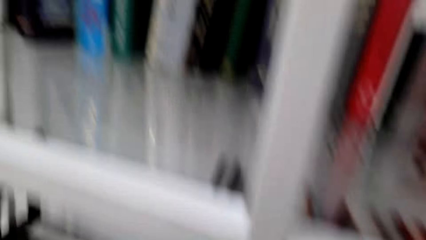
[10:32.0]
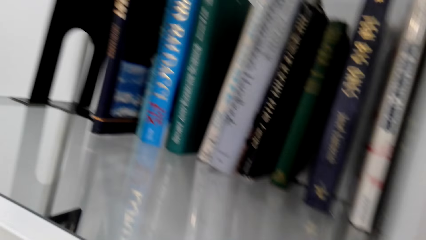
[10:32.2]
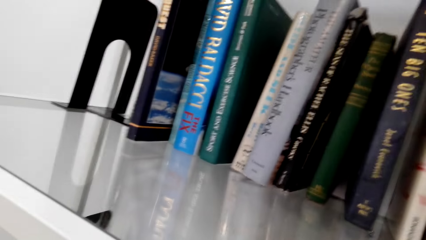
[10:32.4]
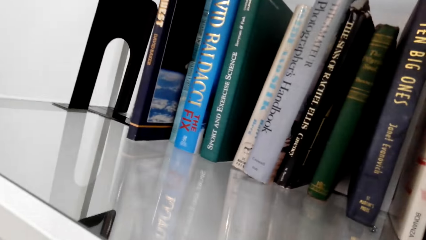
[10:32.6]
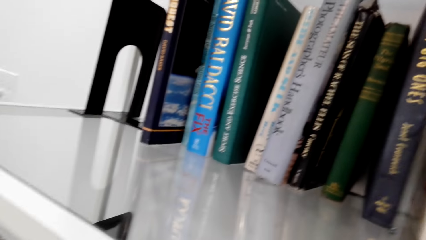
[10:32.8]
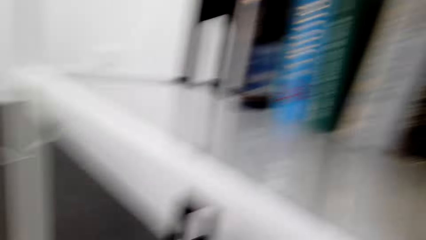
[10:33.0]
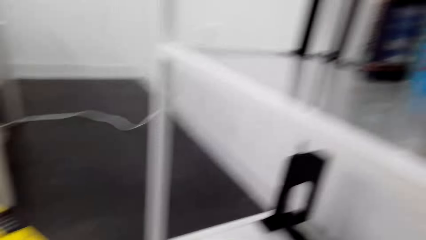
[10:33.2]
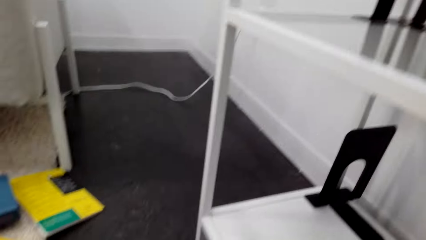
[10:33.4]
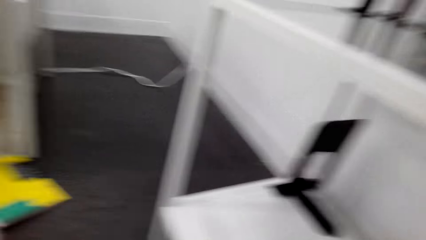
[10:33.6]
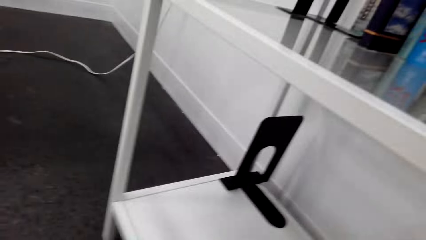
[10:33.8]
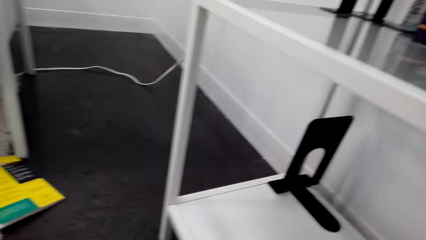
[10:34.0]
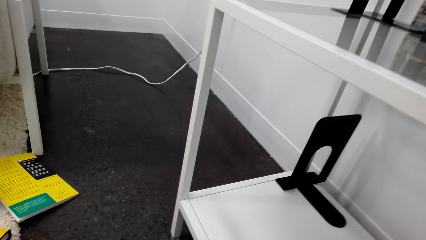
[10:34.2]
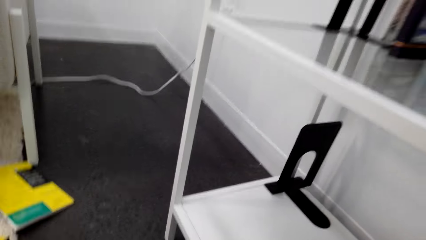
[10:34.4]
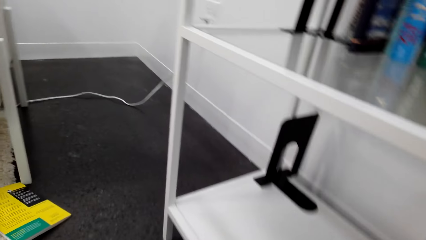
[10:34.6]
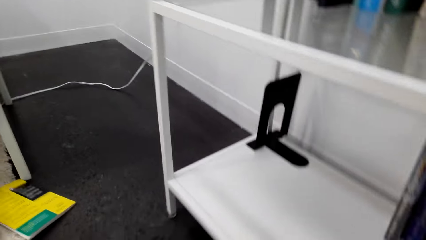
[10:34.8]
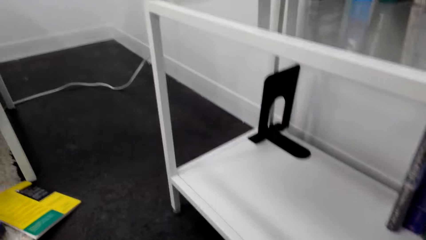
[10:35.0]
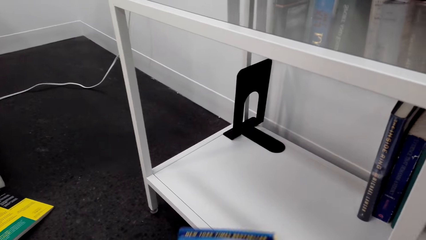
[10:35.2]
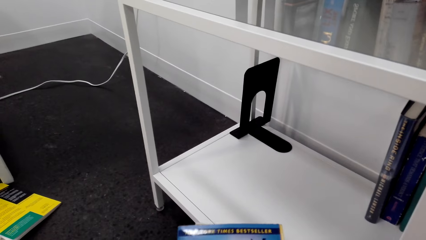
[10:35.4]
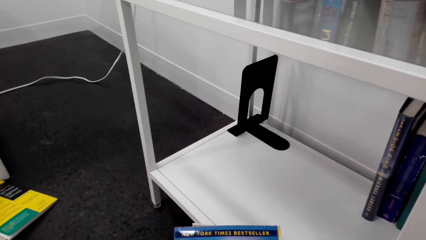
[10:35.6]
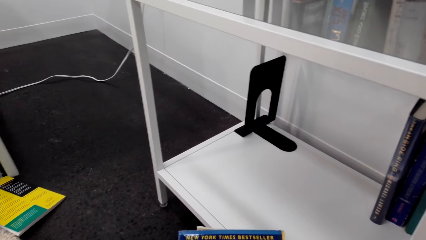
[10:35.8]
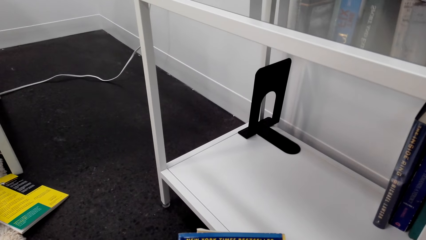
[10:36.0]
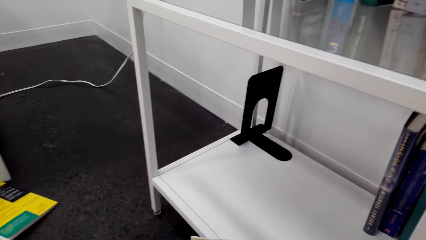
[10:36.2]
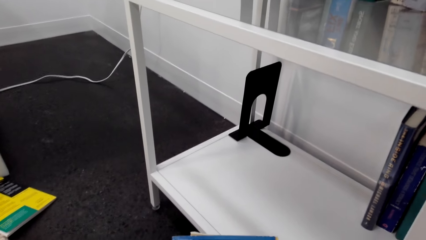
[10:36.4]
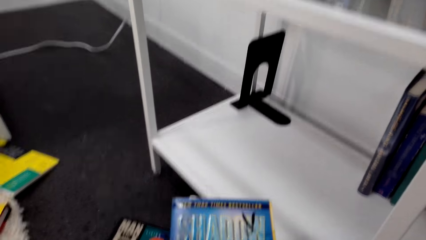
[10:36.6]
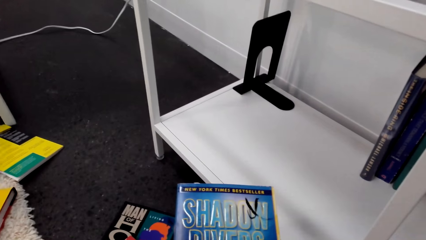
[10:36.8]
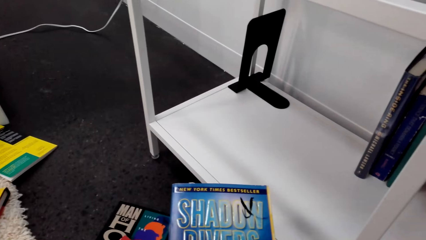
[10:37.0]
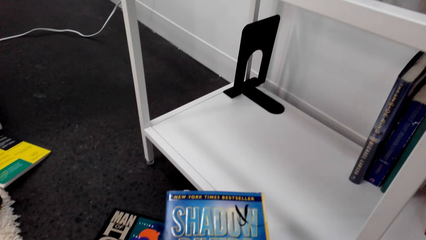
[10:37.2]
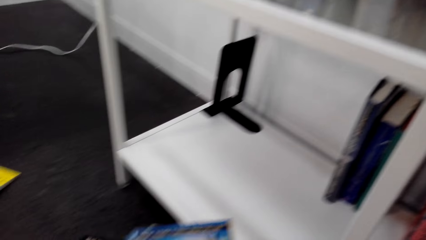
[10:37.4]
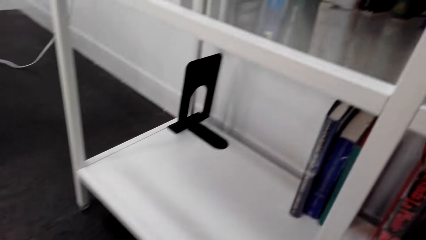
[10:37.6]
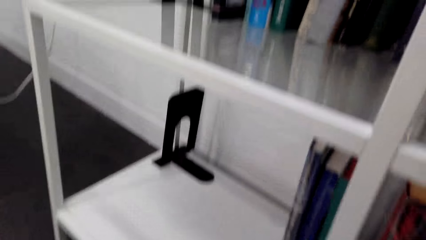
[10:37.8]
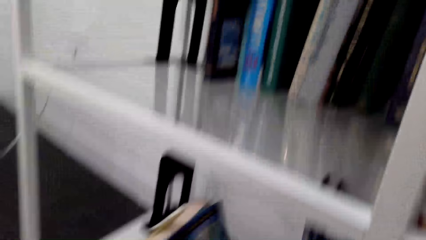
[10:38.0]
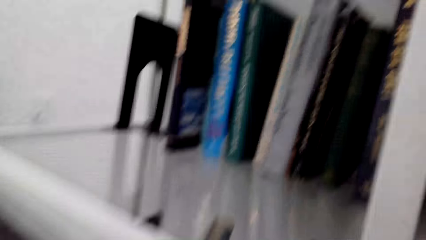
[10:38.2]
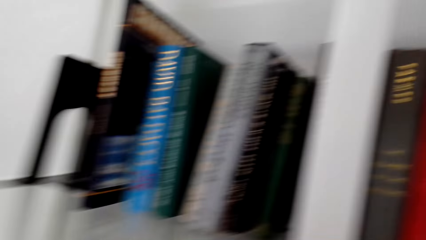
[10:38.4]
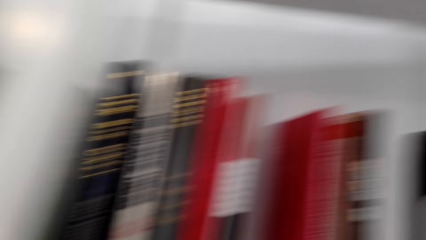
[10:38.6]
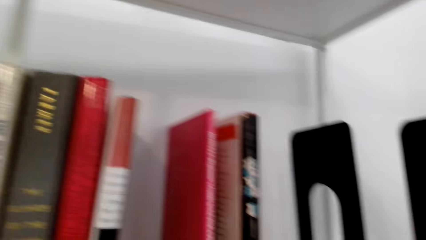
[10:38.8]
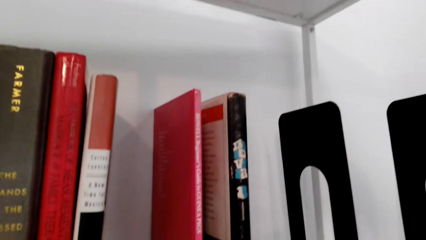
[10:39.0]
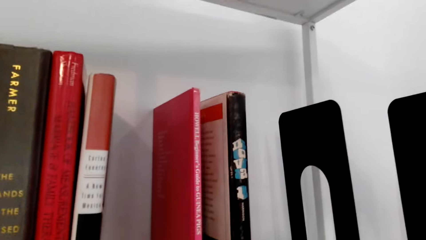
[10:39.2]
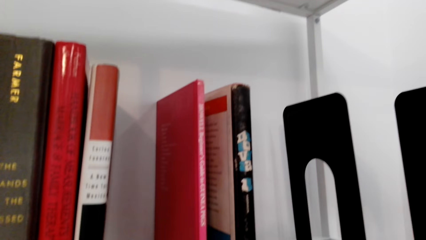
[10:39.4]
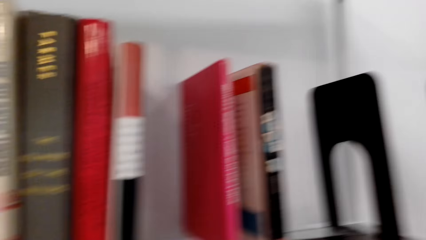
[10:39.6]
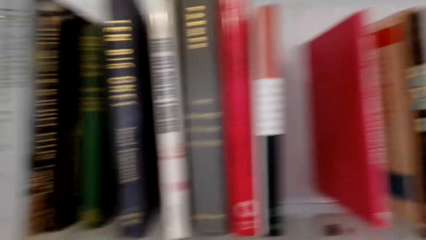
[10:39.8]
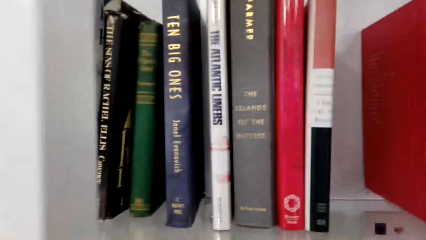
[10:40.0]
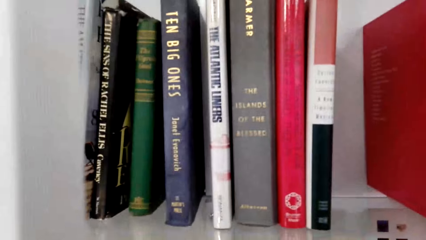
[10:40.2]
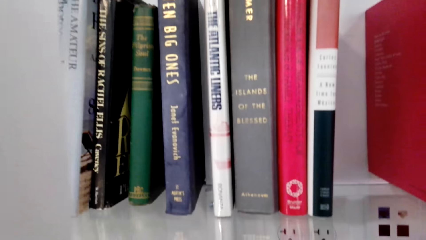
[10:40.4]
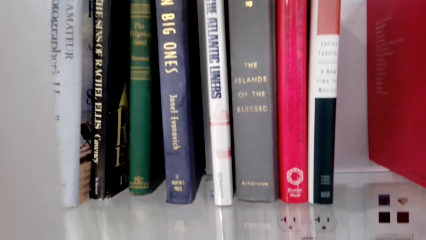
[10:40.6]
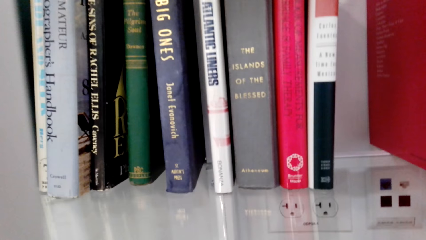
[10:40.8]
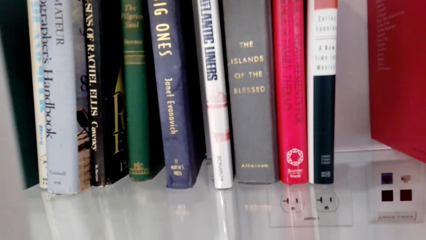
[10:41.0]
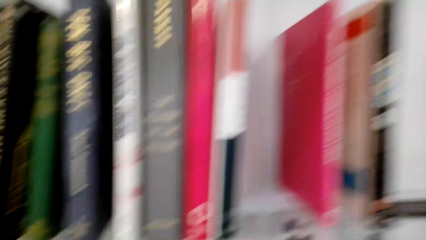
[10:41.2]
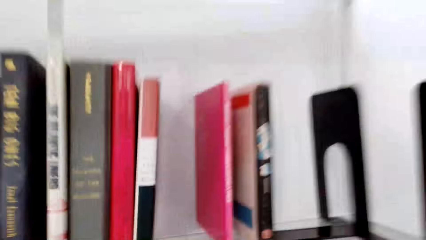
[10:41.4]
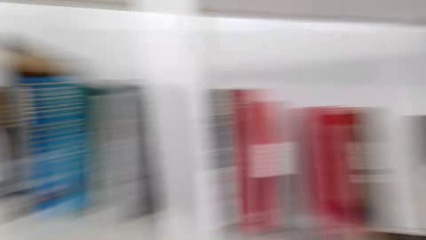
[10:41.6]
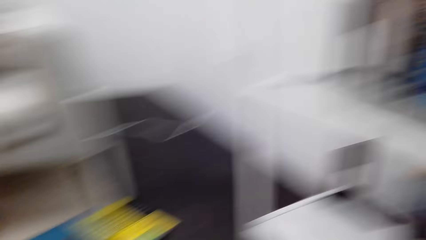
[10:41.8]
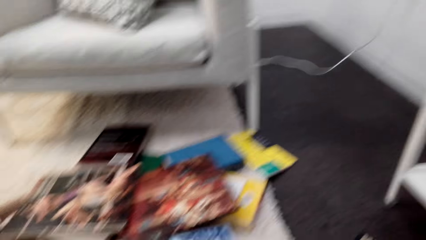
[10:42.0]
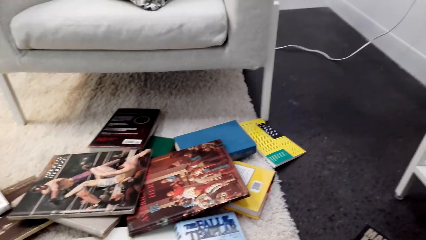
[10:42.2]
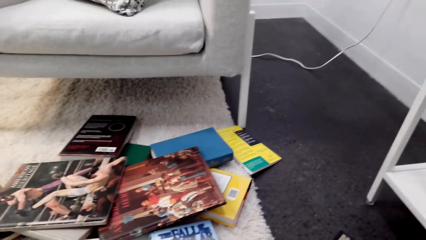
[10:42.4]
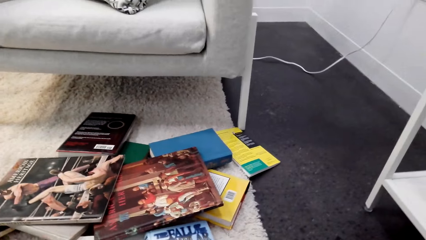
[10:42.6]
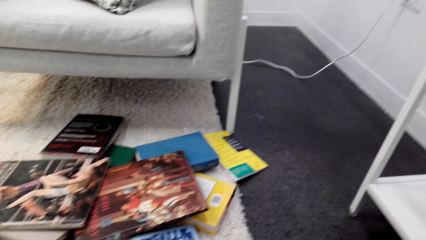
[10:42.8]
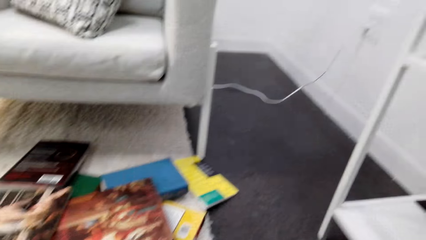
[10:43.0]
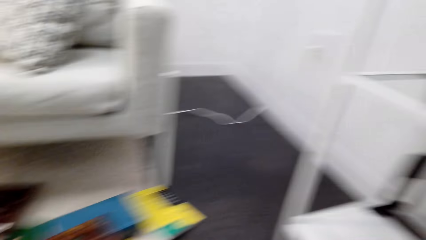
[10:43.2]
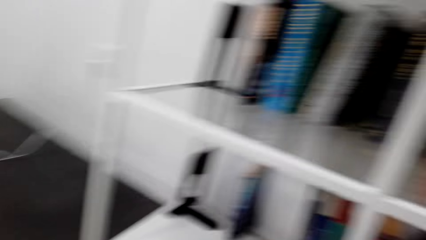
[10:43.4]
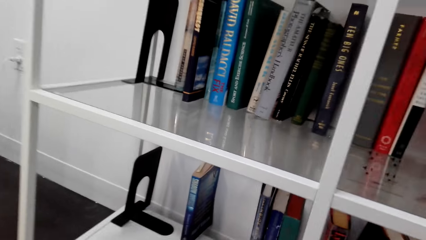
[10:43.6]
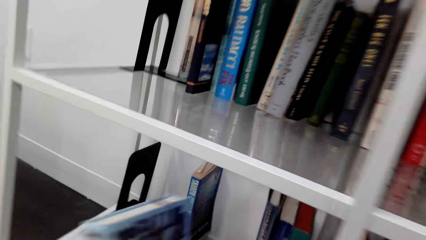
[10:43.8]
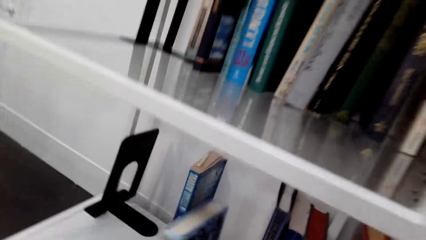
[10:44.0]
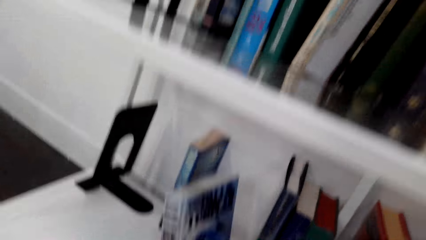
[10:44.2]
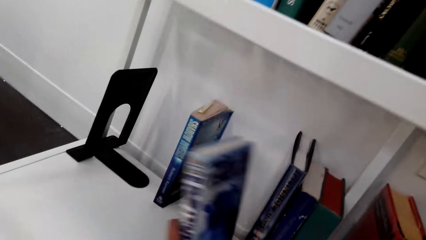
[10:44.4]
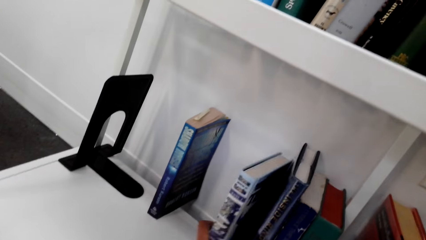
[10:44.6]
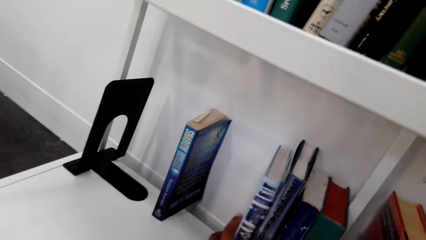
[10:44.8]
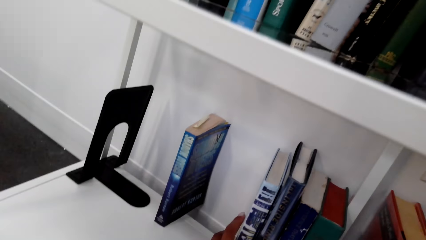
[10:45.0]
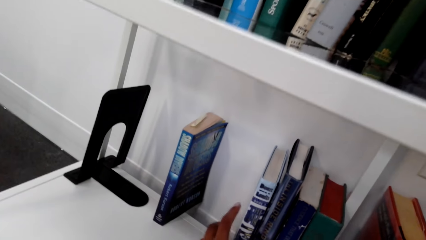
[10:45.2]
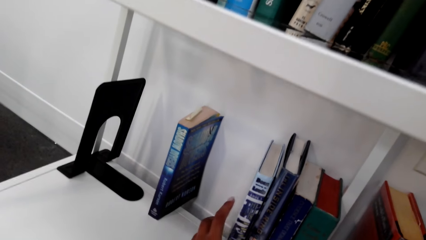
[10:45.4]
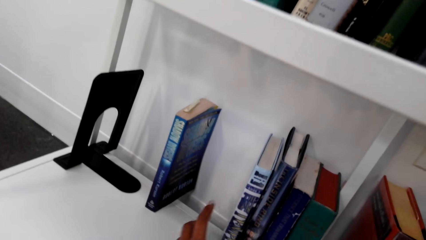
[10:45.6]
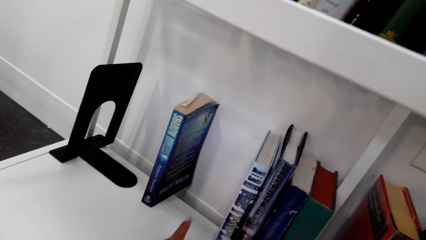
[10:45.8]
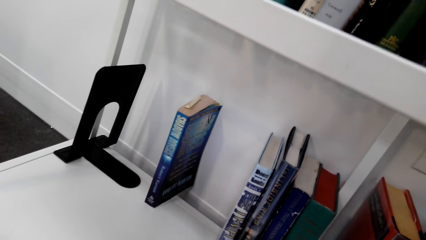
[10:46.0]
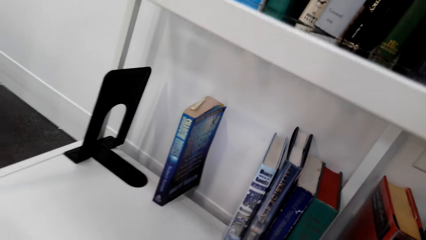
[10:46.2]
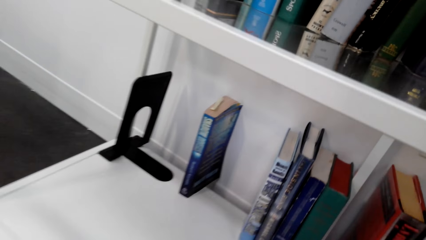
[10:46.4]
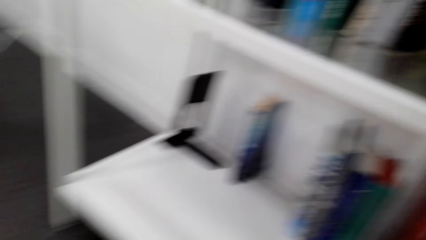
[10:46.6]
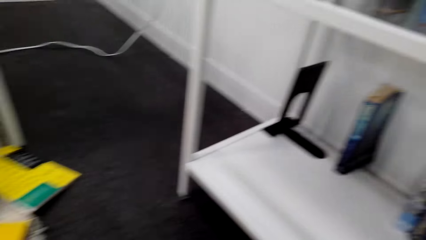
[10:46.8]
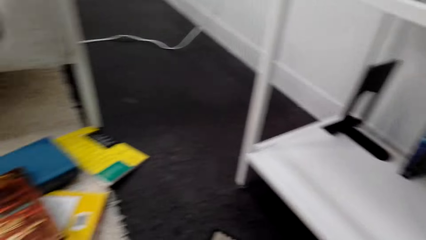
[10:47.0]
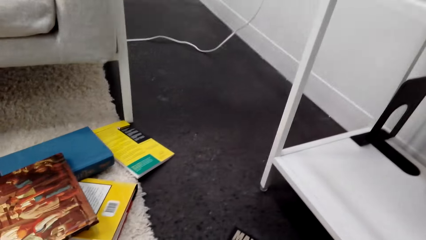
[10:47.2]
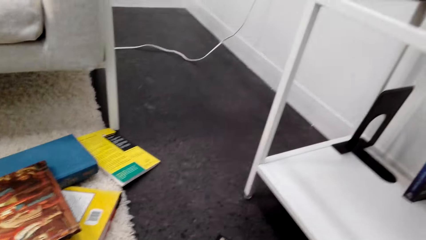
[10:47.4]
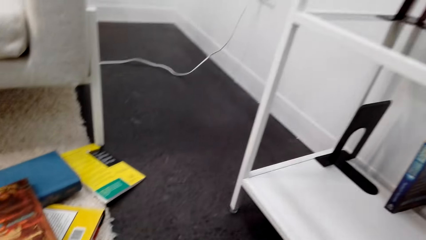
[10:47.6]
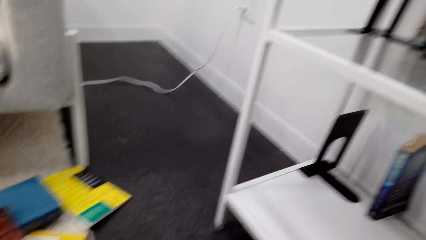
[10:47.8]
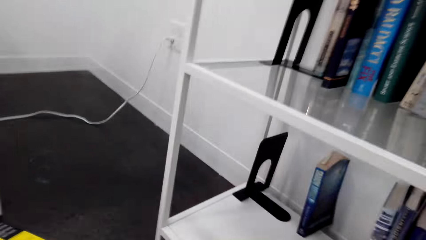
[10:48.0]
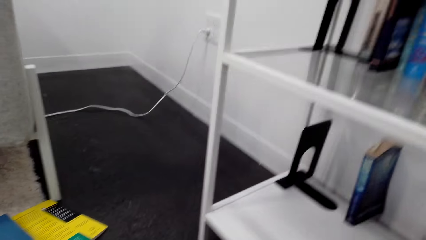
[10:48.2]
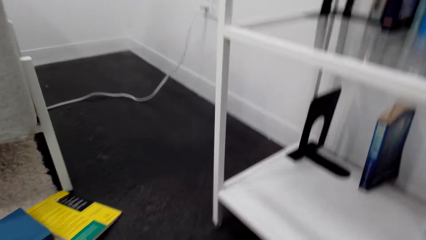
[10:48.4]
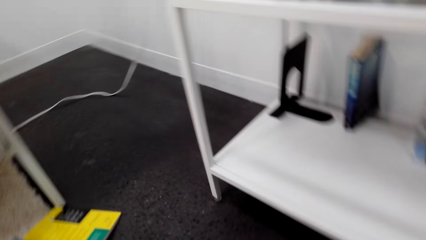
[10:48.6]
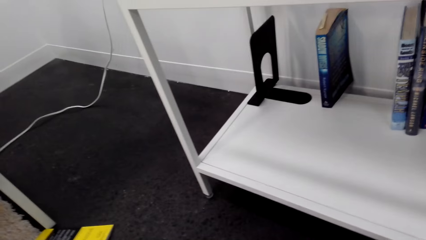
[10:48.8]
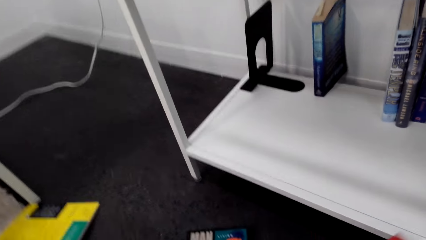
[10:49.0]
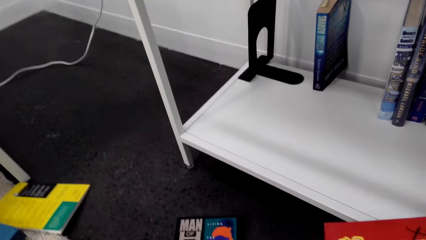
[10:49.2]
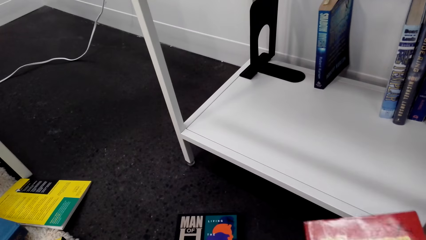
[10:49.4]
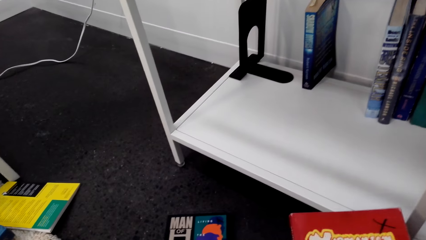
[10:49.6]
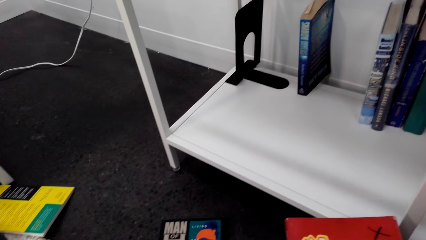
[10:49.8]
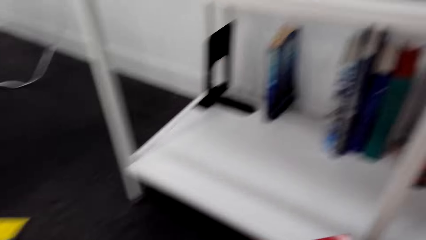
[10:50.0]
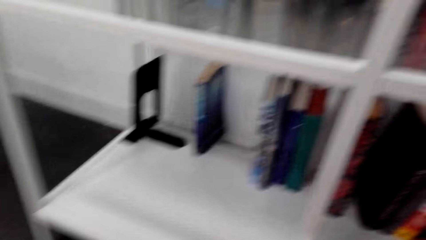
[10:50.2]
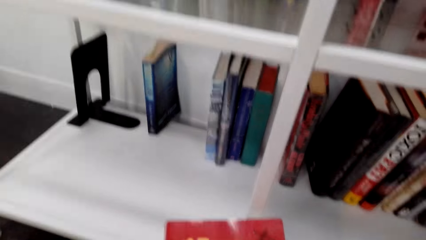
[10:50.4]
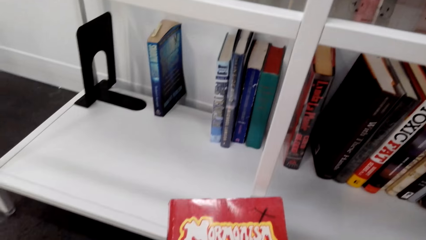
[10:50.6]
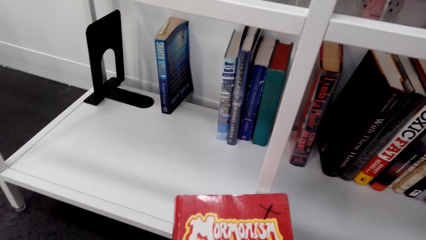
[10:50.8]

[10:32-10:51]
The camera wearer holds the book. They hold the book again. They pick the book from the floor. They place the book on the shelf. They hold the book. They pick the book from the floor.
